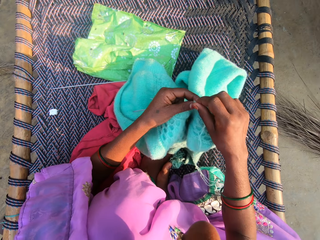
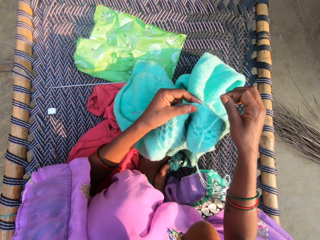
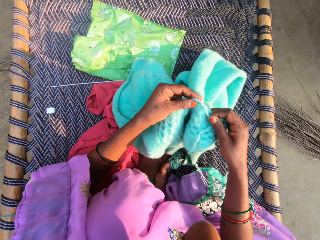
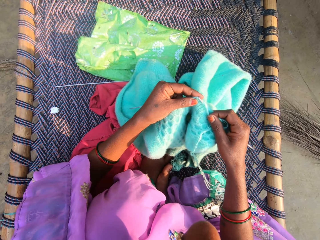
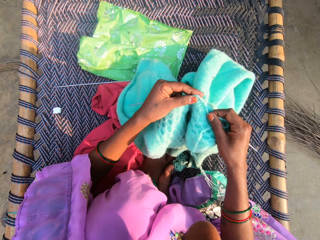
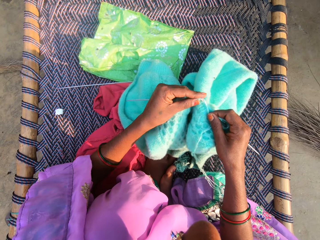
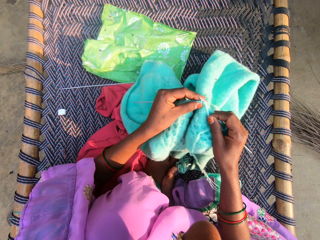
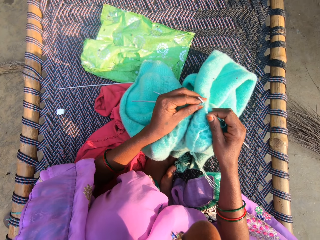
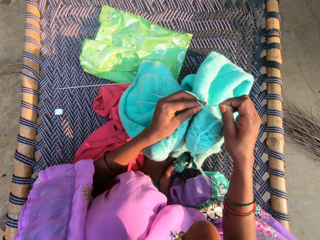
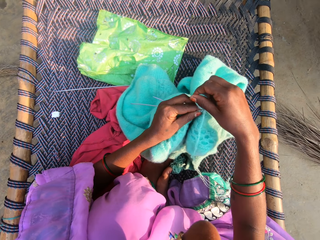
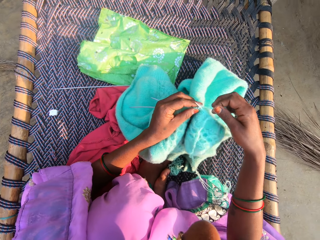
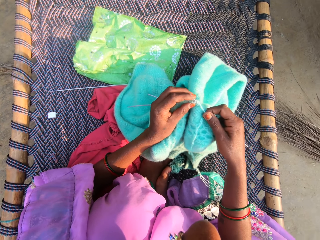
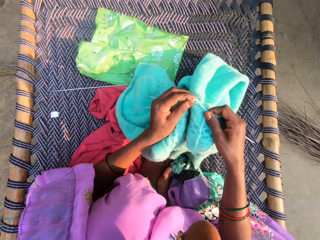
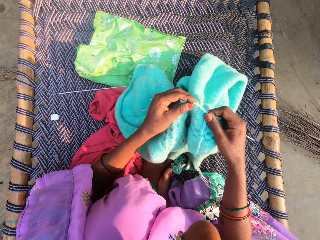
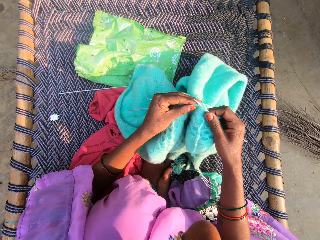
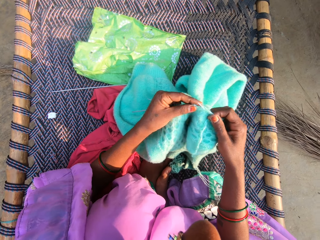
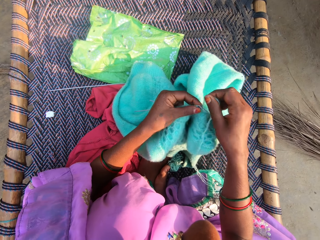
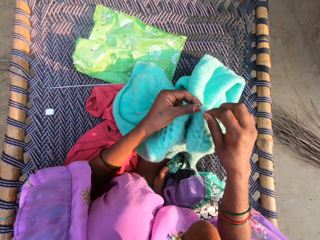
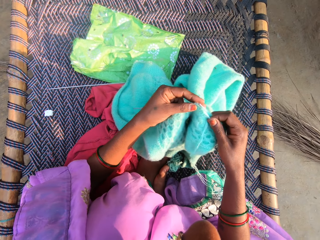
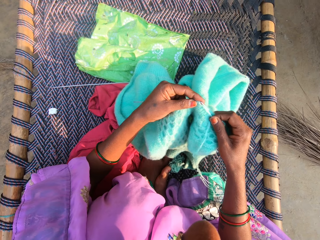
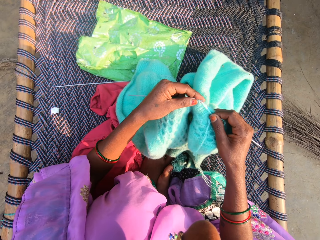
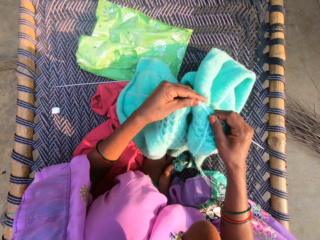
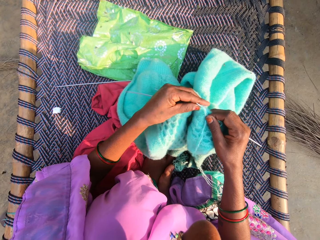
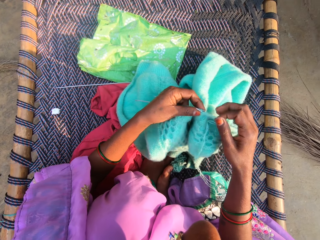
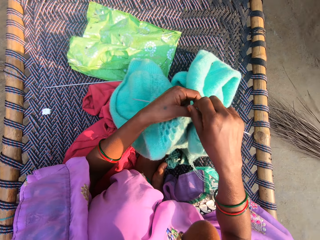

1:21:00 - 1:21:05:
The camera wearer weaves a fabric.

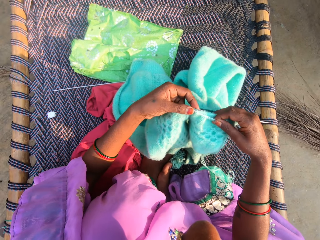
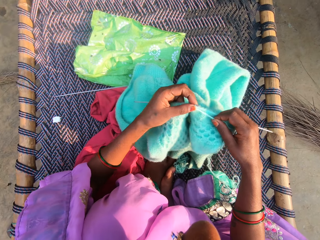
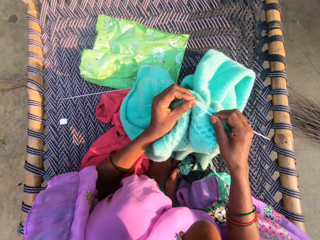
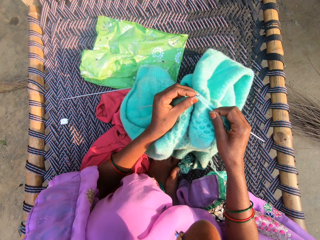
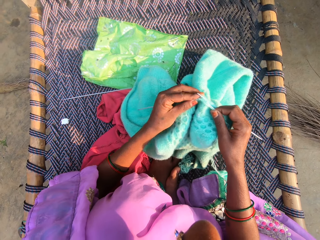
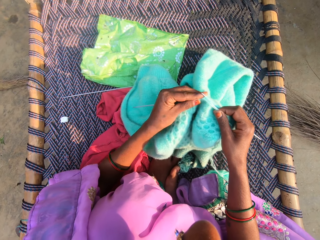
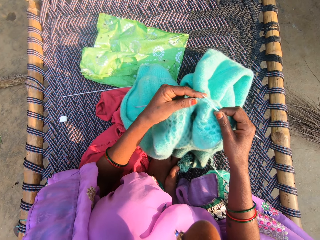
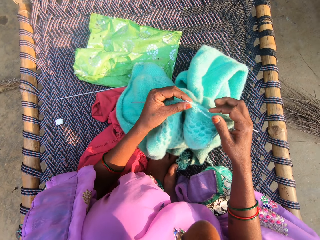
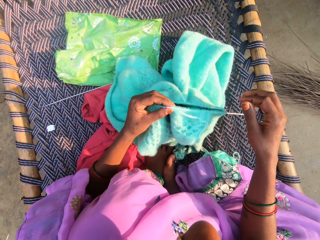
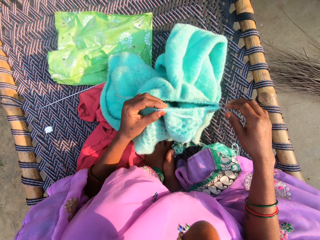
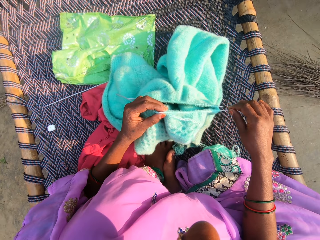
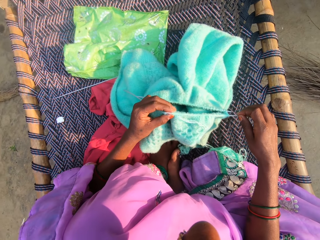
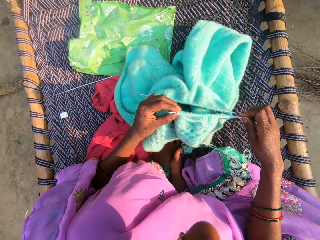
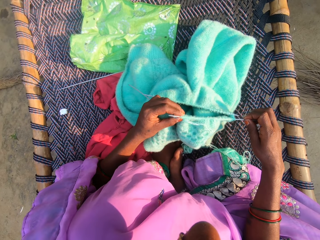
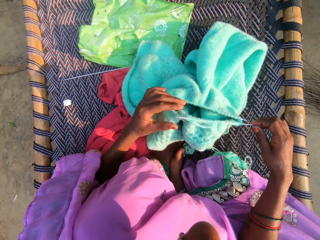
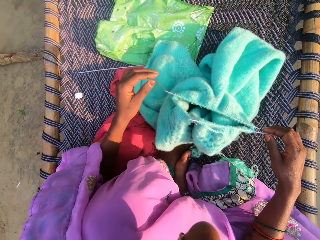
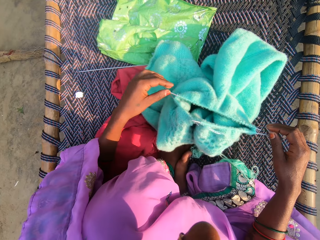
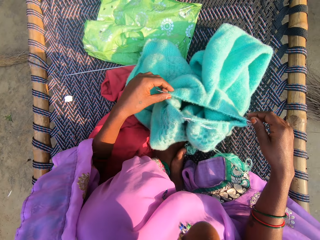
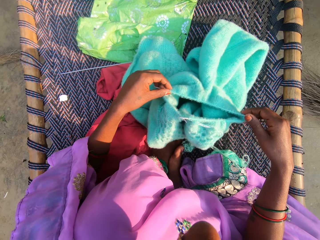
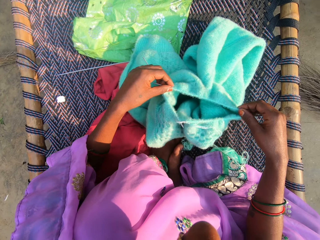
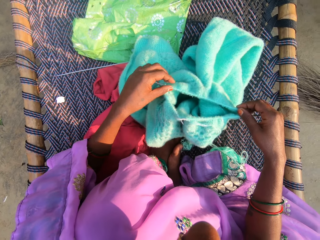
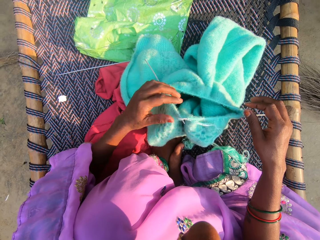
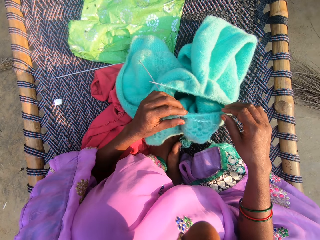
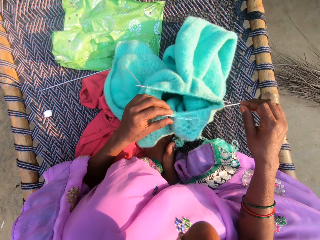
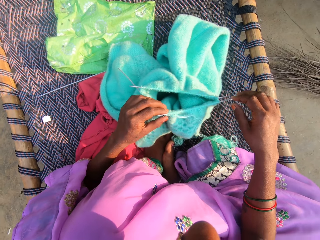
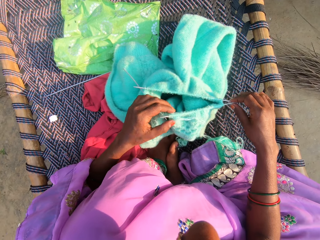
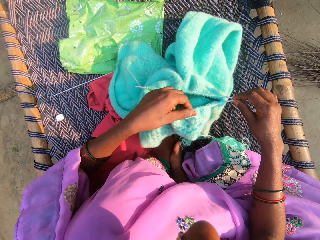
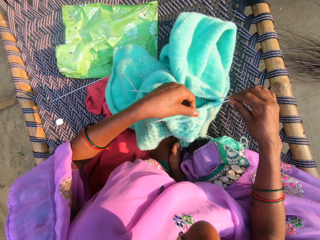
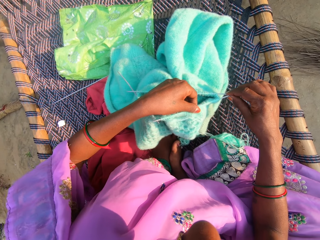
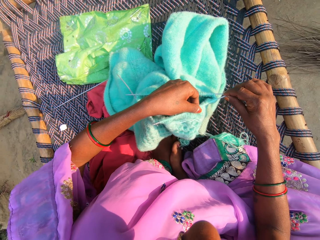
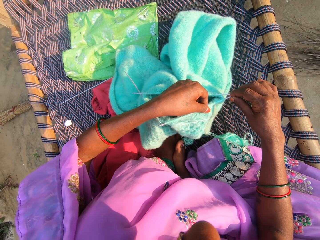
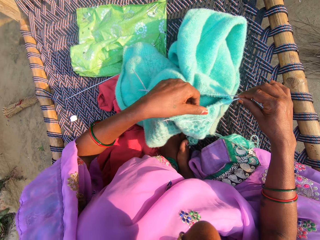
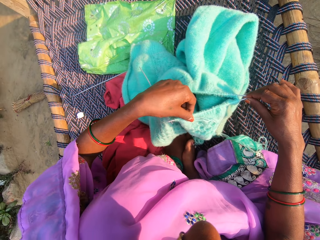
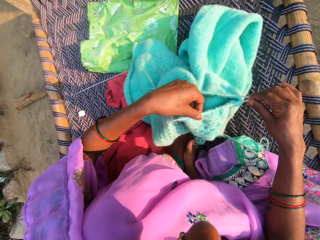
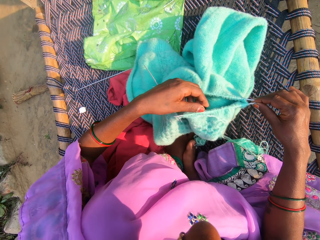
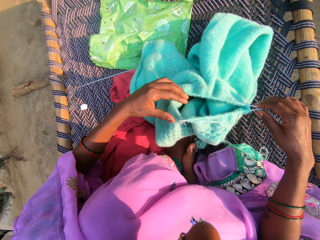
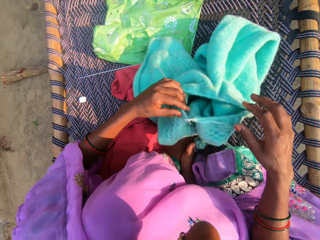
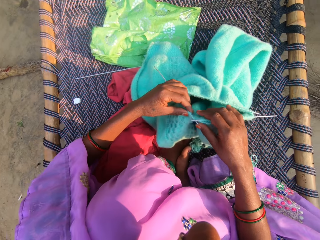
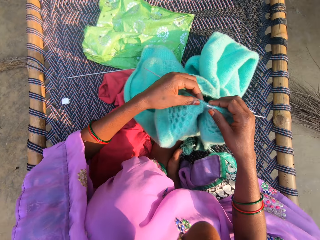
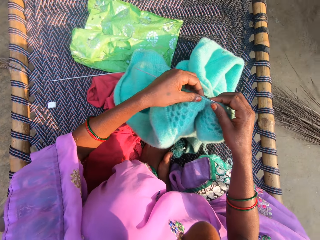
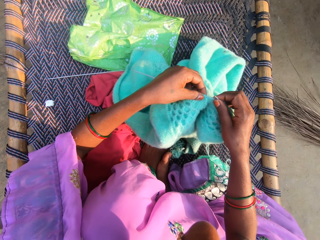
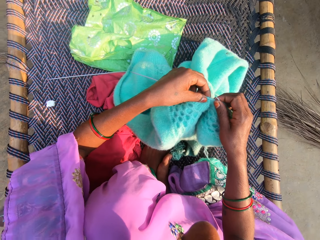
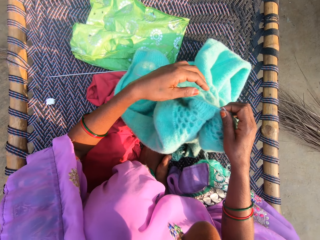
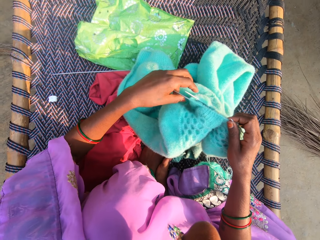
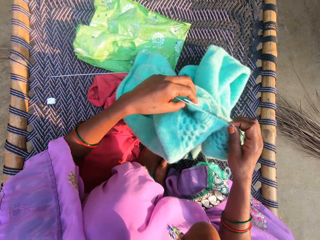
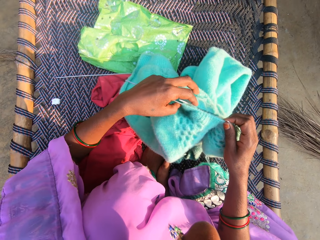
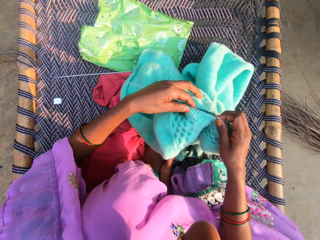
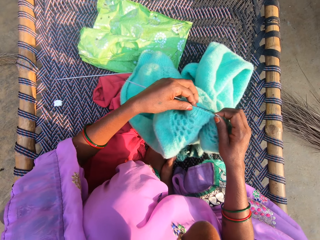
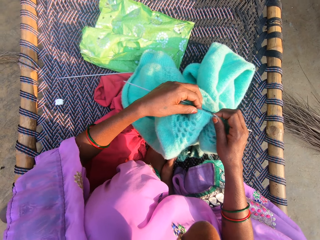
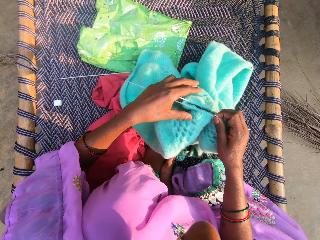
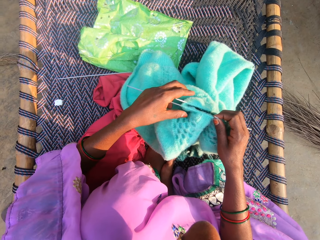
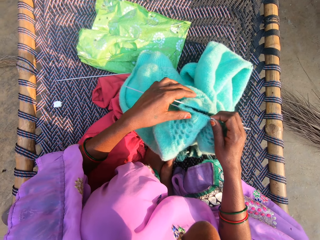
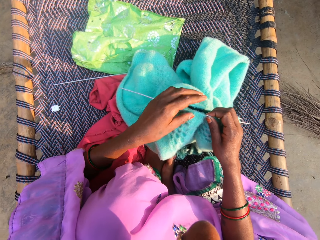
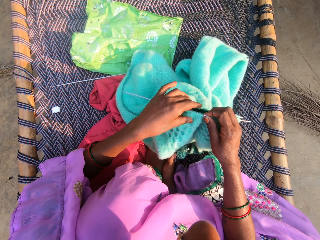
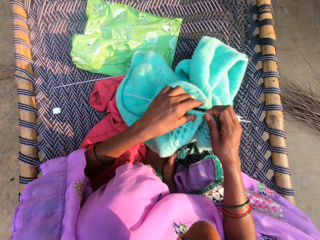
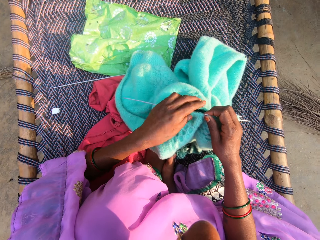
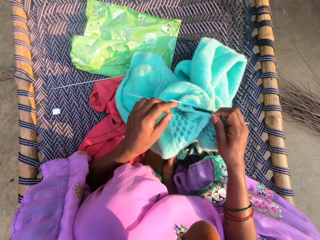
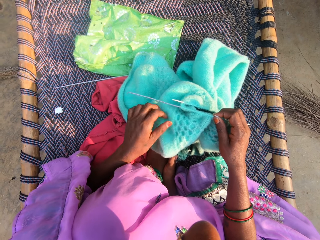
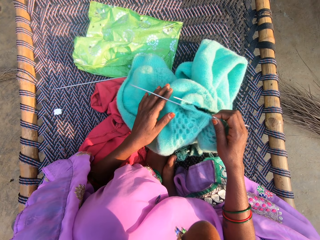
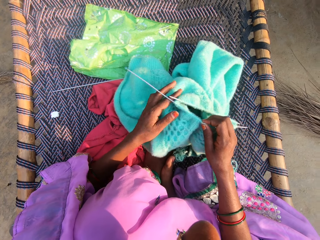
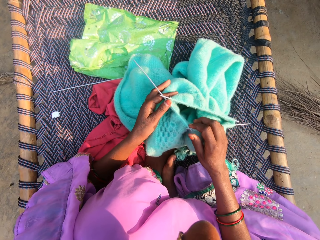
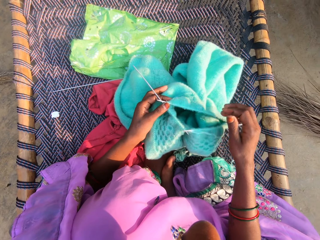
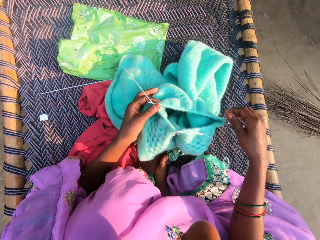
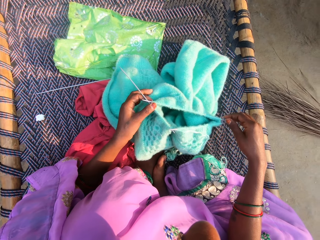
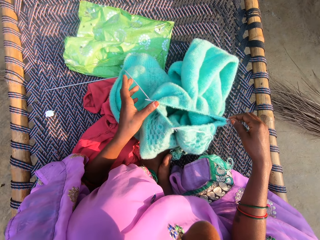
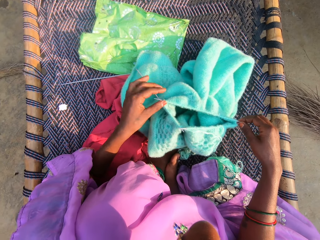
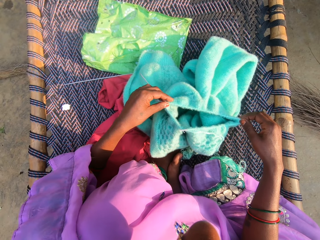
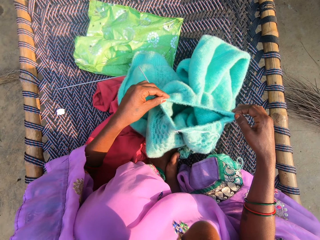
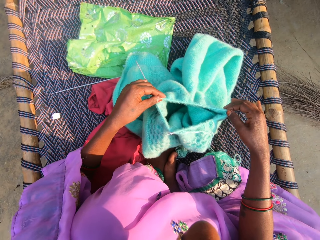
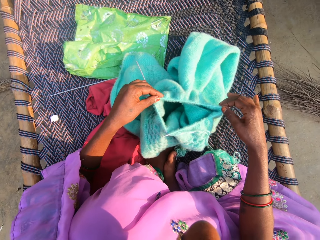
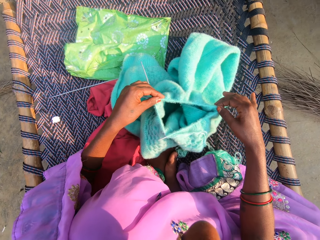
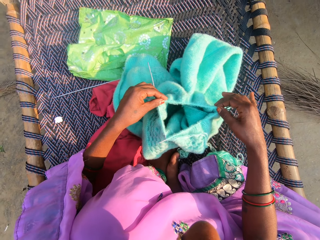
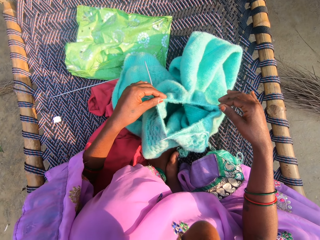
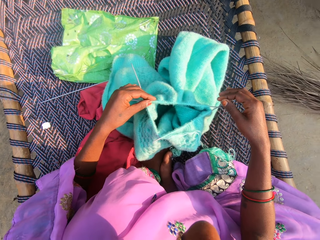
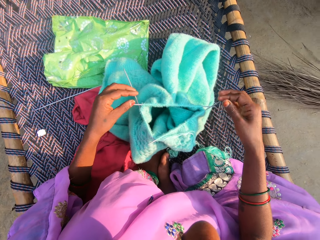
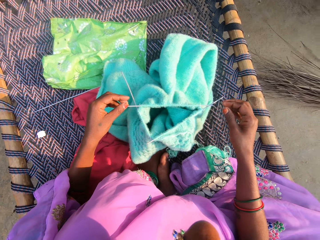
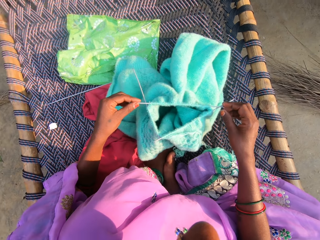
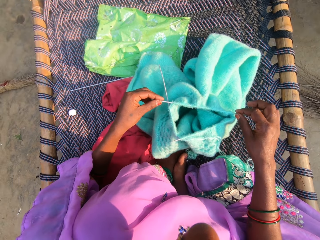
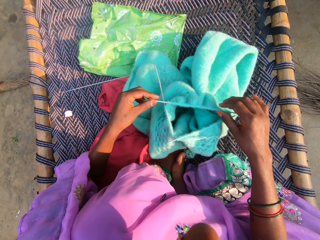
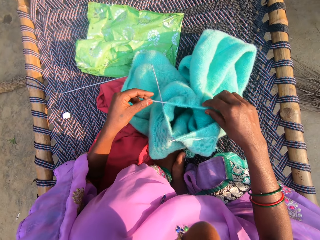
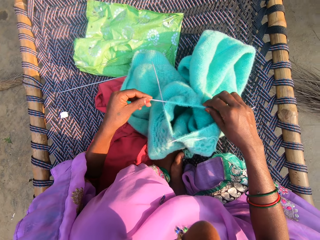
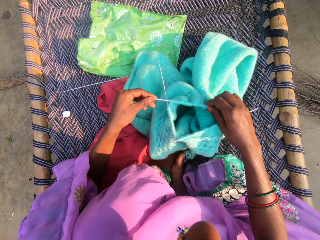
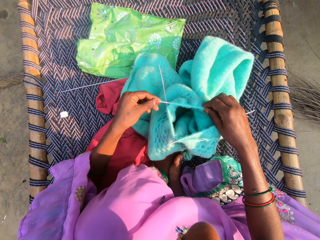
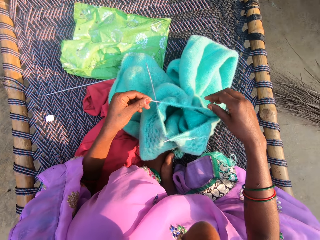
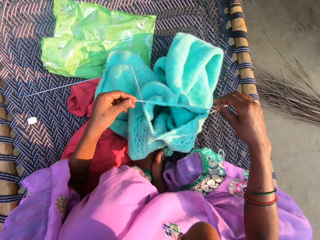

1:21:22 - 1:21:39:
The camera wearer adjusts the crochet hook in the material. They adjust the yarn on the needles.
